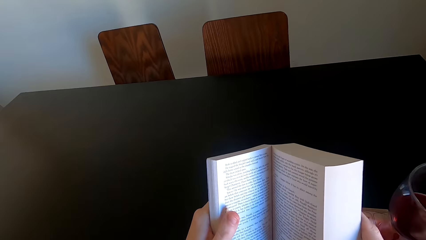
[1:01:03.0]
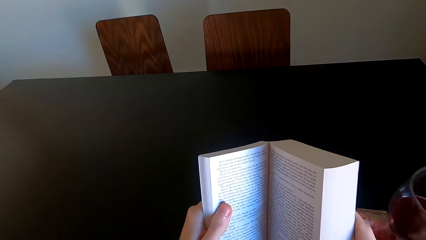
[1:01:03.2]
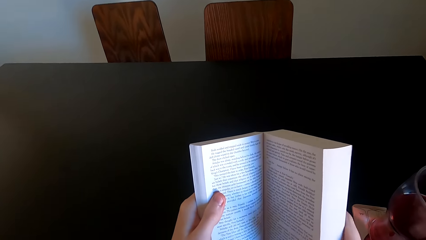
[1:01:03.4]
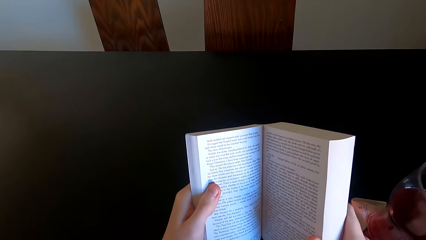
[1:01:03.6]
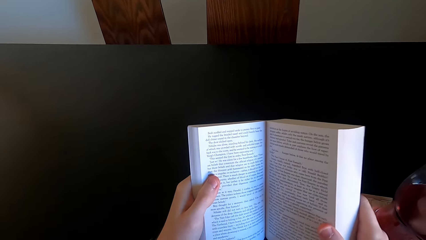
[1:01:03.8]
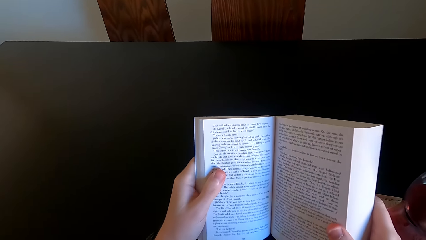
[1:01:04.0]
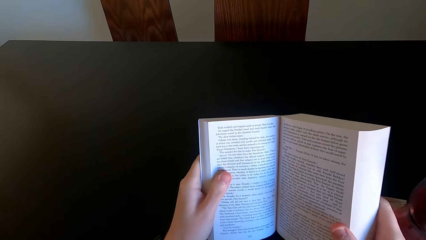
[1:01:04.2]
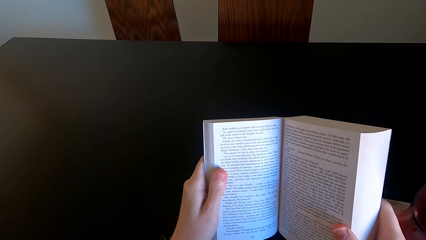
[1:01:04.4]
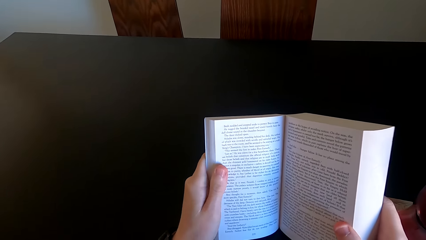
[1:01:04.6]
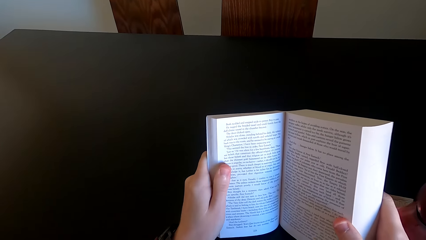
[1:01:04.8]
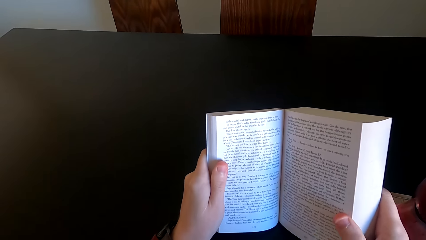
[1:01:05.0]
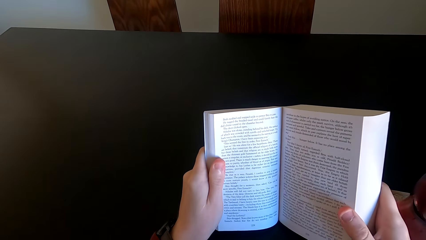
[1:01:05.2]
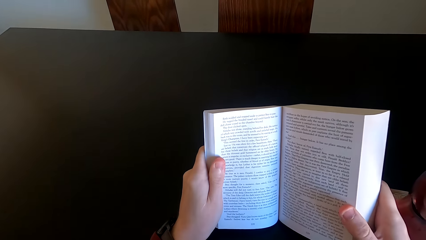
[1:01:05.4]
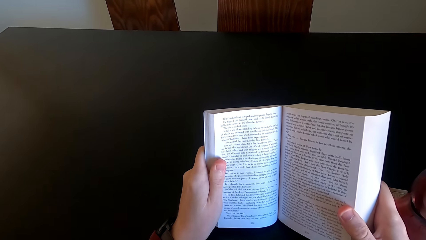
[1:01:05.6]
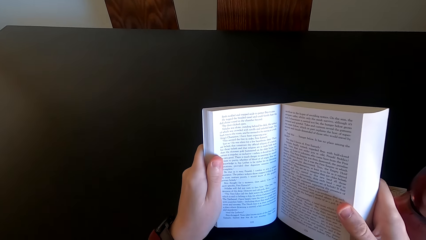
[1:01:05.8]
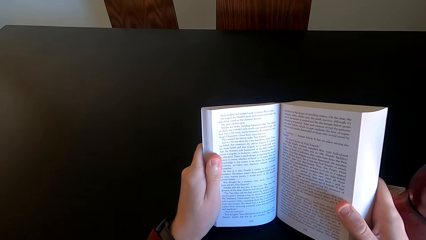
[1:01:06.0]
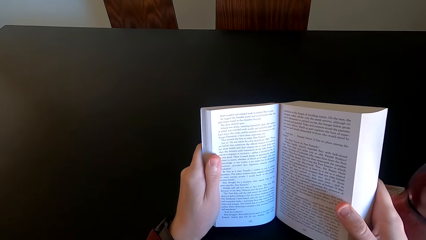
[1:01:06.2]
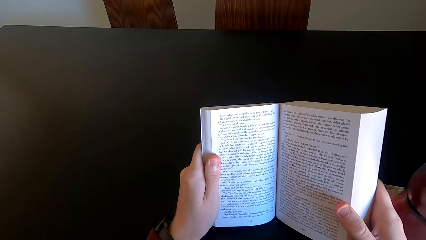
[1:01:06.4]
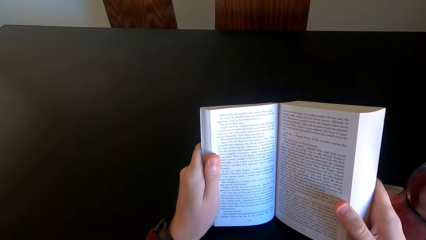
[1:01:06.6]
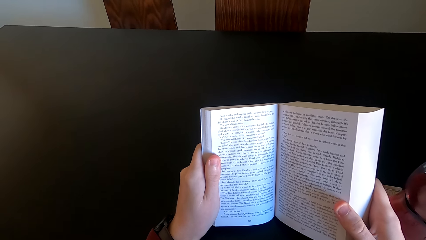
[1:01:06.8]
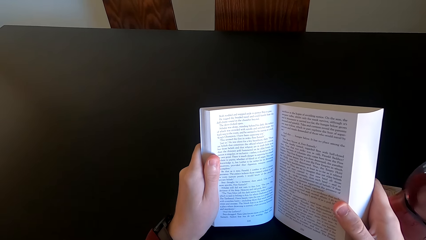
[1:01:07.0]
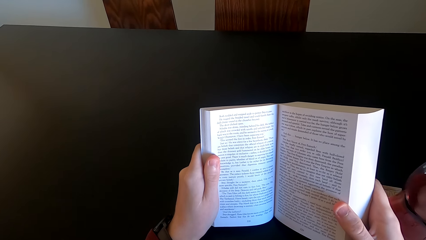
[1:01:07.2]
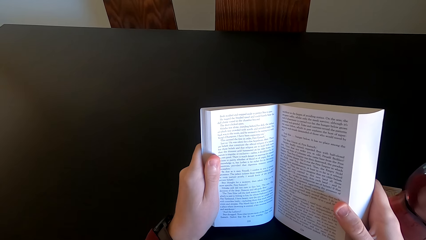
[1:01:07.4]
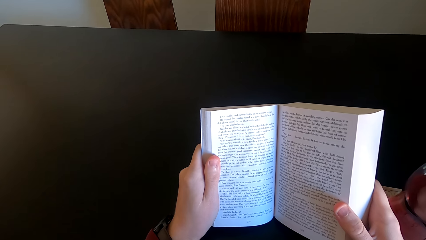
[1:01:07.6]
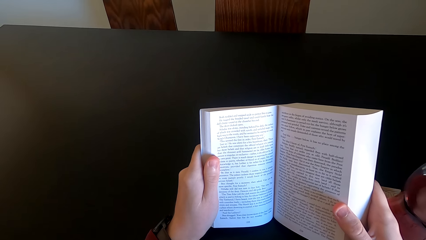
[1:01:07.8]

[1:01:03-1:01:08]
The camera wearer reads the page.

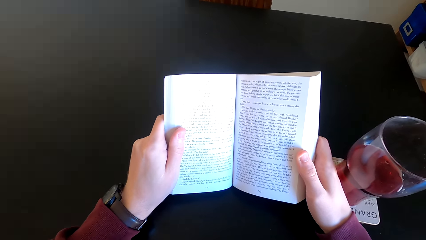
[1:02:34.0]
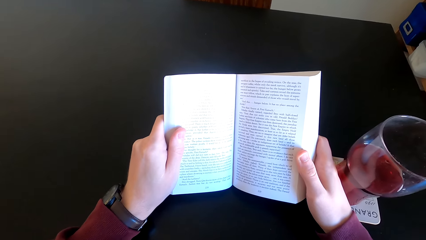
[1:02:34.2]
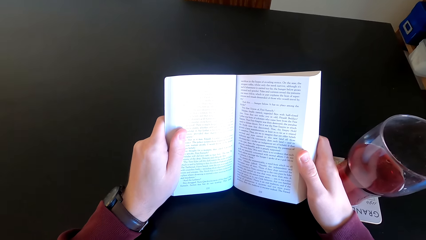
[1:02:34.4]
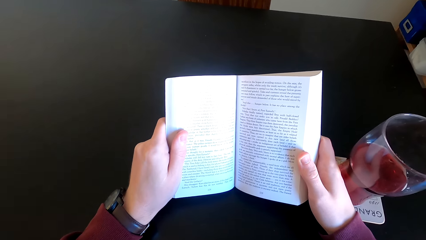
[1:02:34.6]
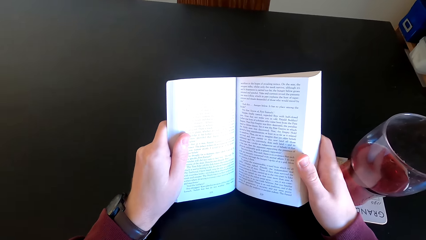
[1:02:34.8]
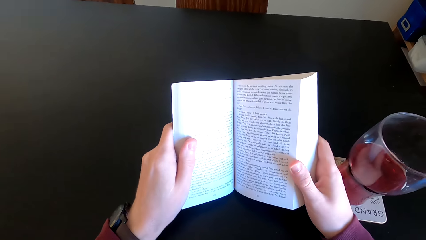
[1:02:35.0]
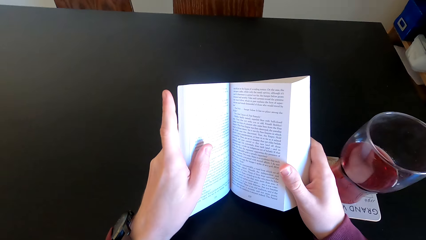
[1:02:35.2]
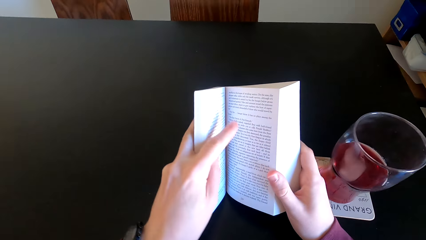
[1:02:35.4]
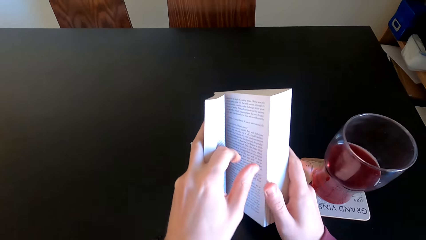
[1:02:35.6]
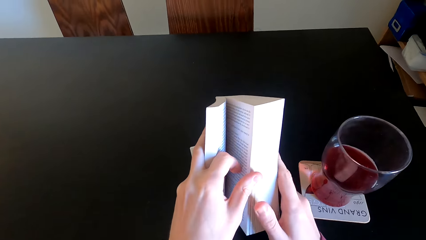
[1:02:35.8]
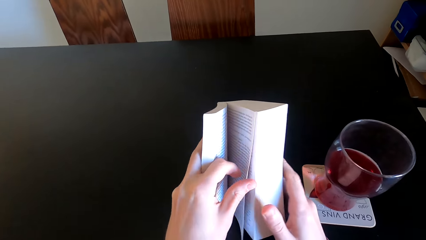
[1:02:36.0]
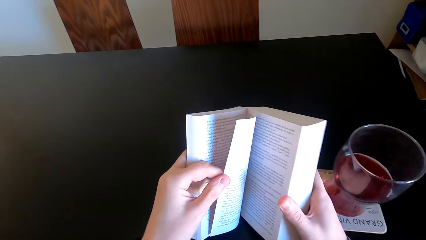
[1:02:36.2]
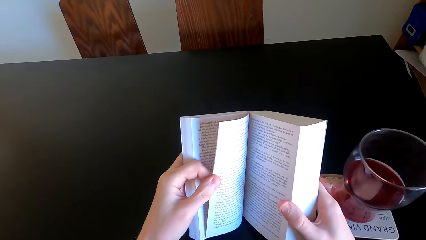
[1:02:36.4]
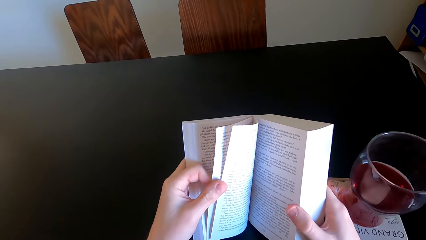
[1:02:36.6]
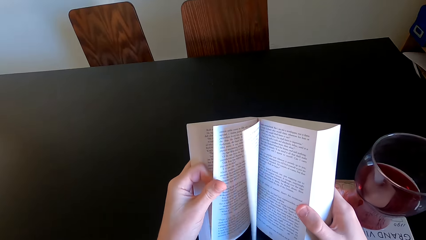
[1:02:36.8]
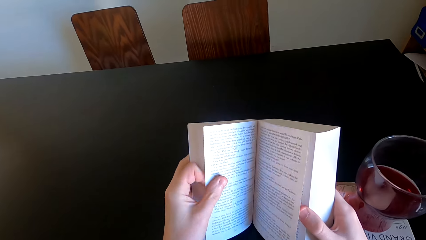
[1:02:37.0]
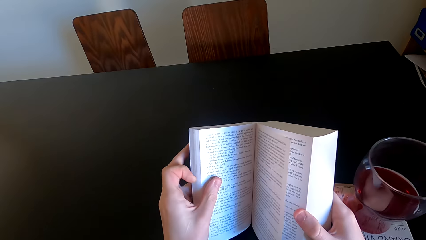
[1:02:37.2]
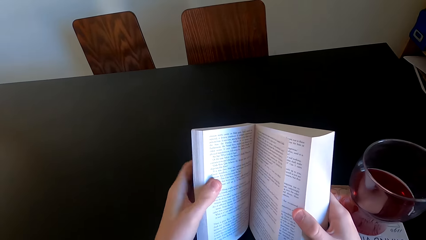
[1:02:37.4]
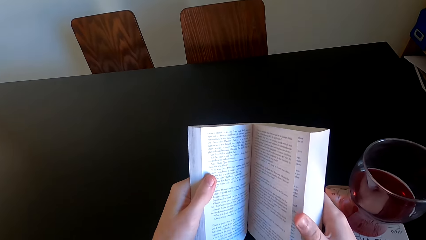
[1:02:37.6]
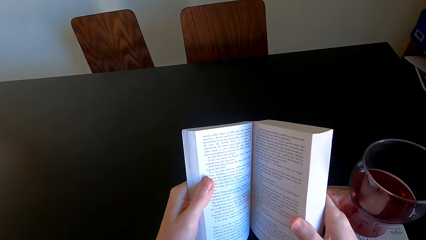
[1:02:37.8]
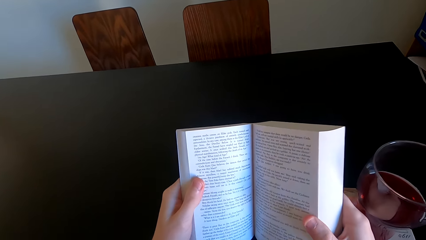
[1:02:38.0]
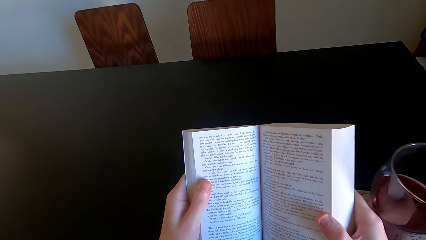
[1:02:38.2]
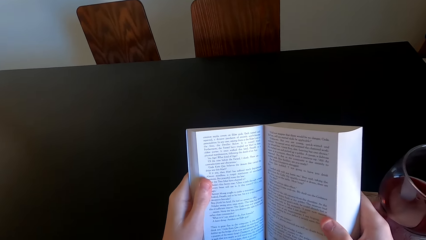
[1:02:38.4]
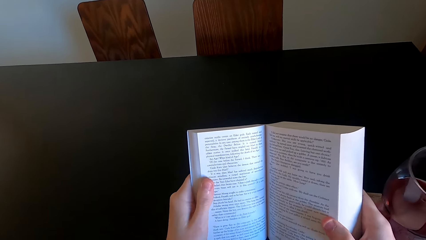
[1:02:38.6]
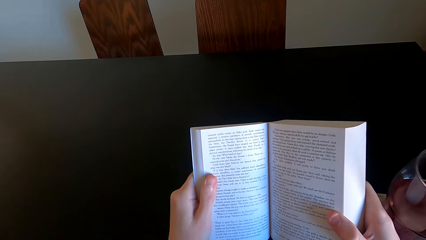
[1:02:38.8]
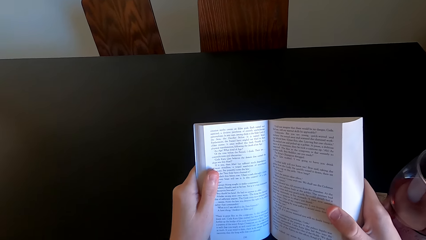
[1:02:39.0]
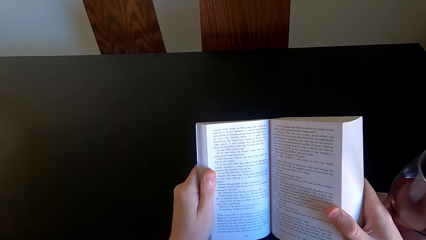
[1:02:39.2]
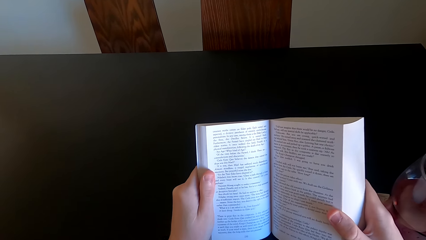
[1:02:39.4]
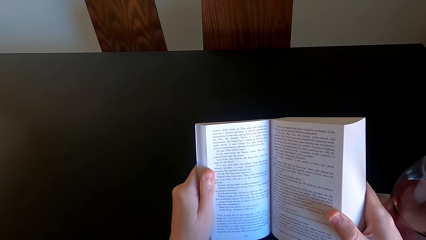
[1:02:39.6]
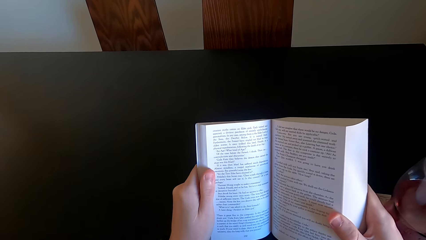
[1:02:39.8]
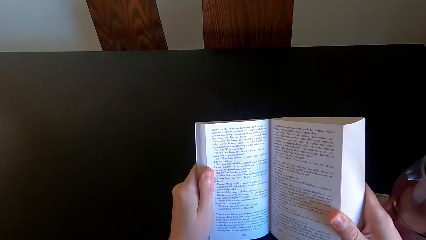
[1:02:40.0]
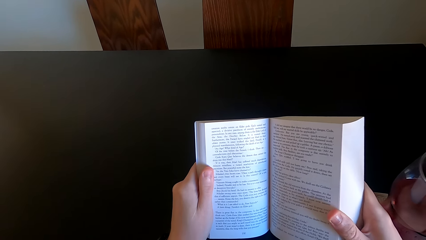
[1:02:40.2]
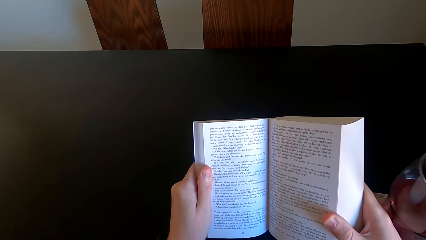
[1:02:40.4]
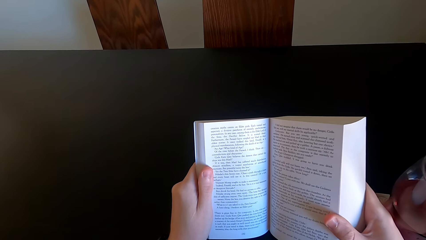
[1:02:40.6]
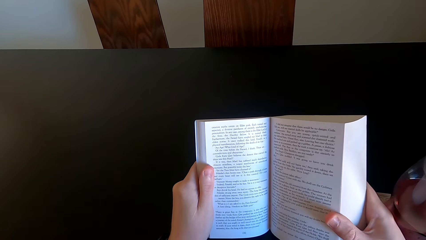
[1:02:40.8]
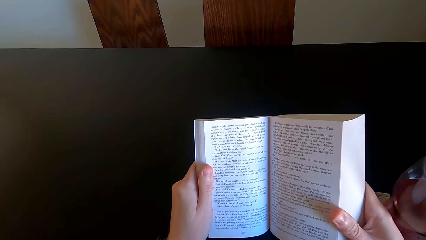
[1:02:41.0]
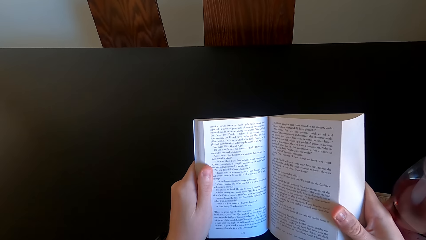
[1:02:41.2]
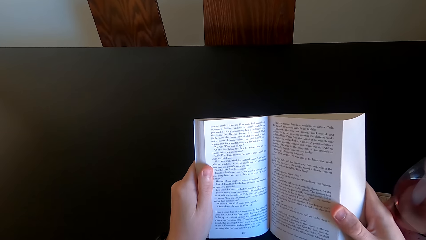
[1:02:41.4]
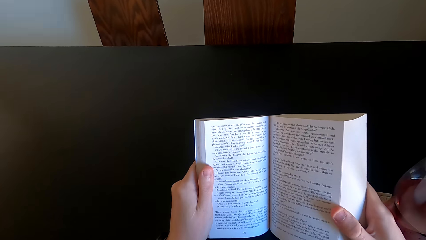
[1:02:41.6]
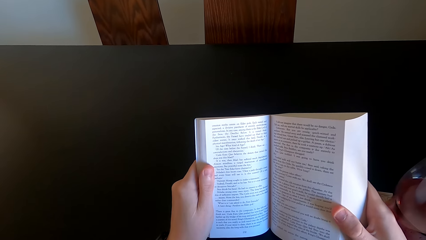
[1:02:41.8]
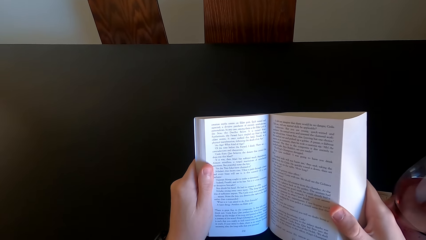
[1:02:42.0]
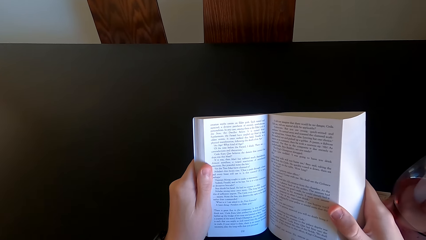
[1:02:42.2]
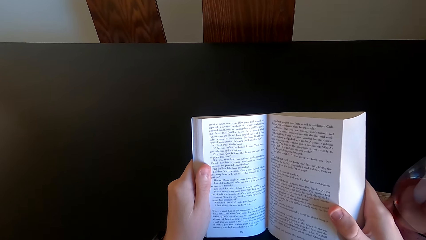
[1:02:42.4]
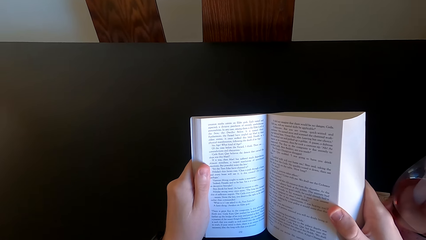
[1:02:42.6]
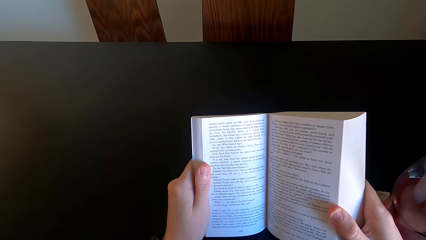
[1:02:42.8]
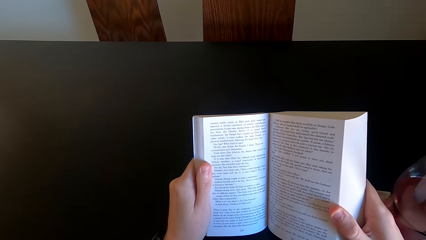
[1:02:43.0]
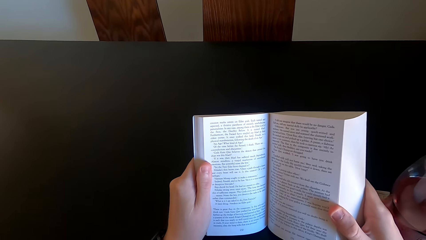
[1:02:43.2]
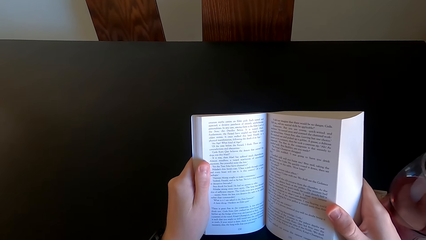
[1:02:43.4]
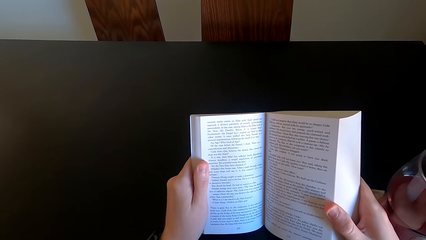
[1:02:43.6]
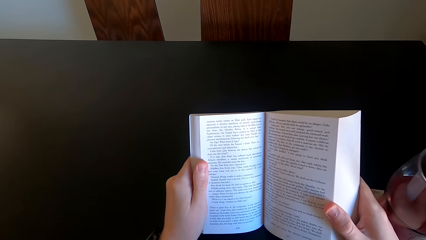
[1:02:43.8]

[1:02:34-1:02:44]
The camera wearer turns the page. They read the page.
